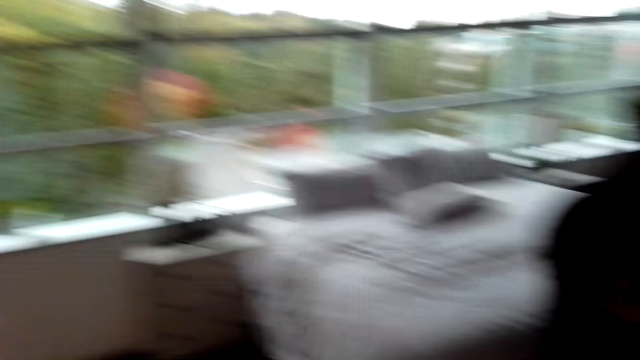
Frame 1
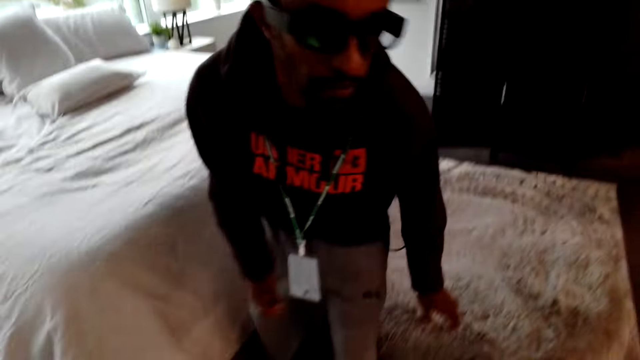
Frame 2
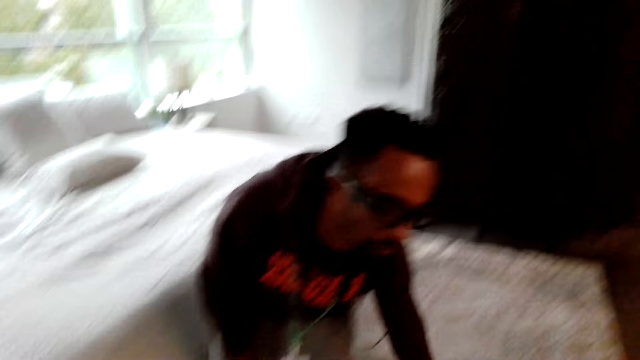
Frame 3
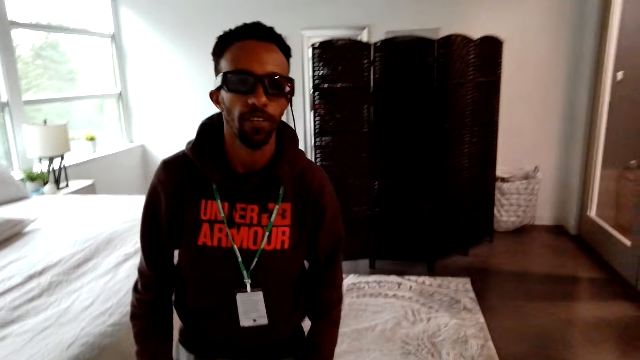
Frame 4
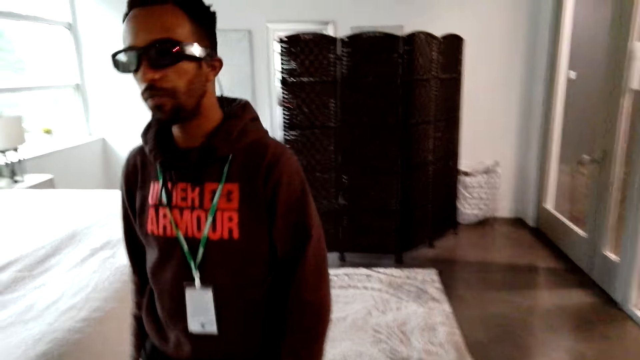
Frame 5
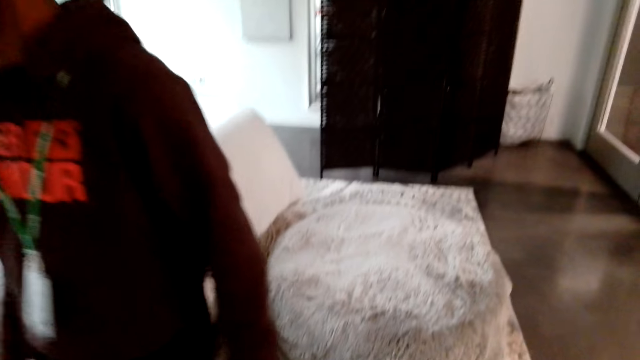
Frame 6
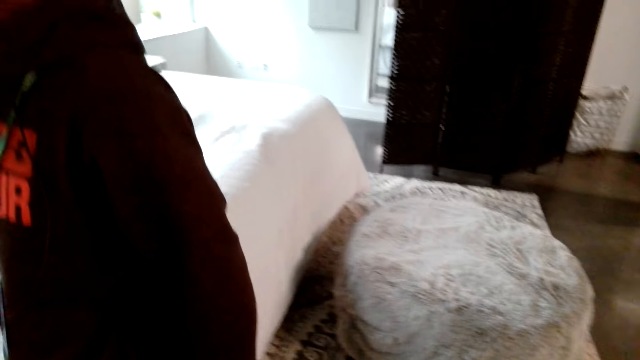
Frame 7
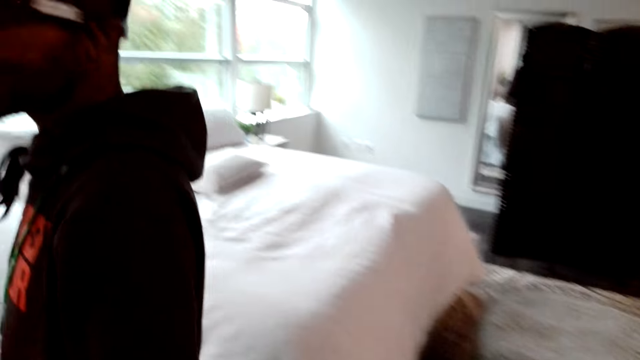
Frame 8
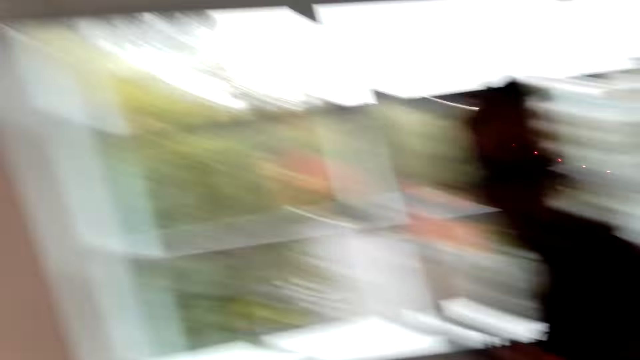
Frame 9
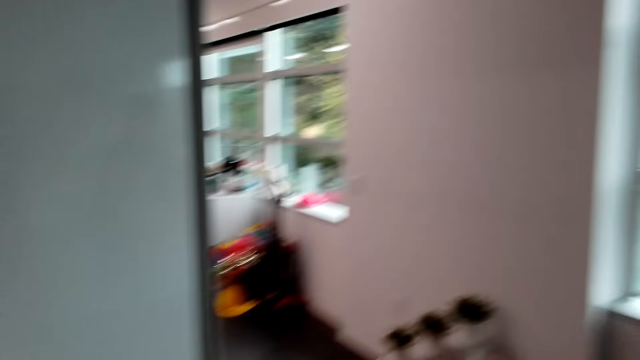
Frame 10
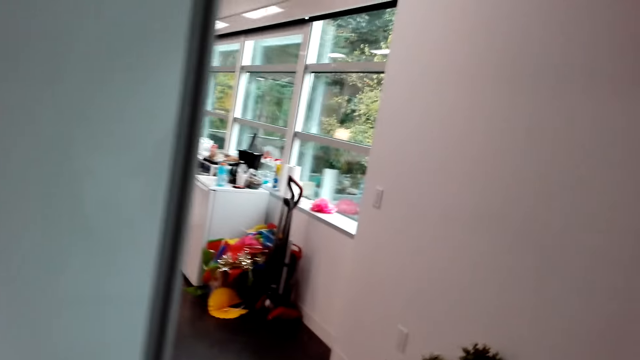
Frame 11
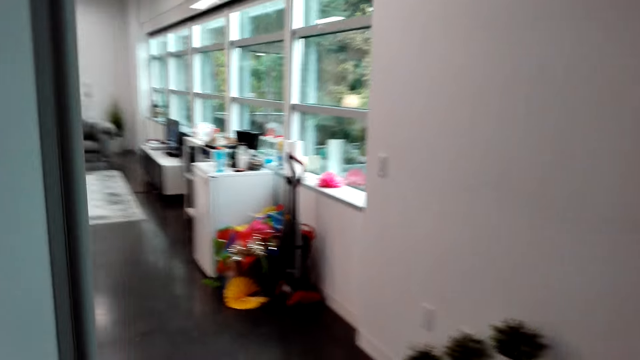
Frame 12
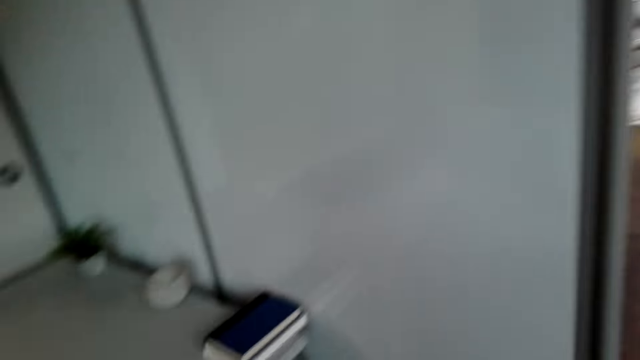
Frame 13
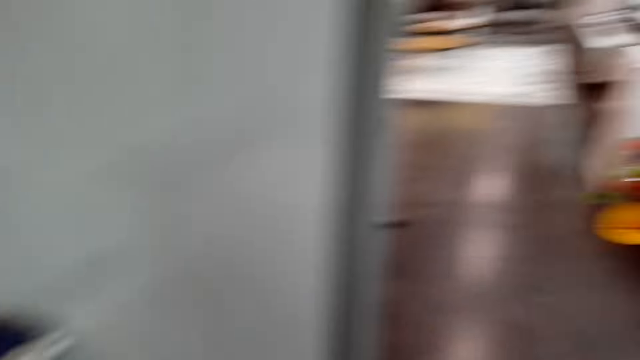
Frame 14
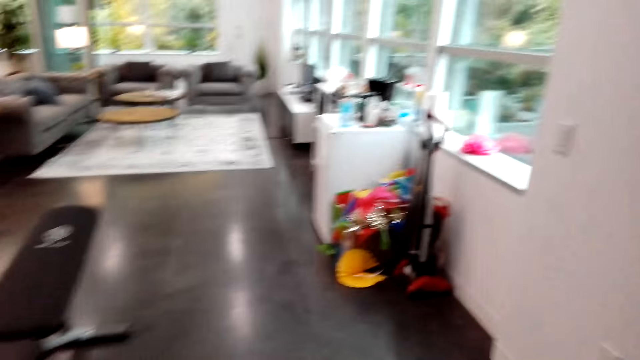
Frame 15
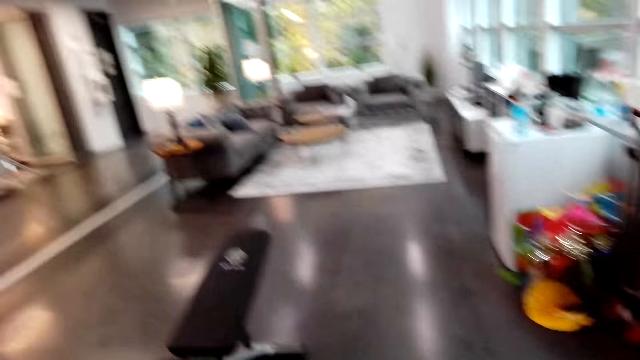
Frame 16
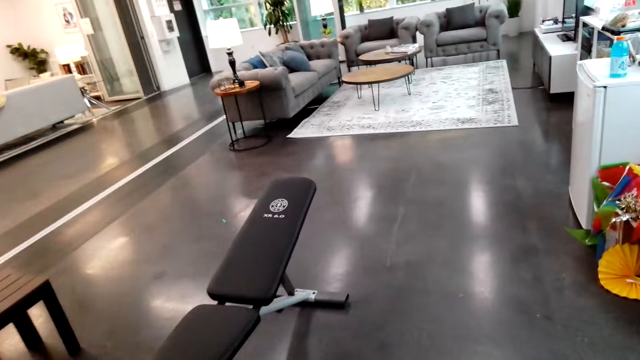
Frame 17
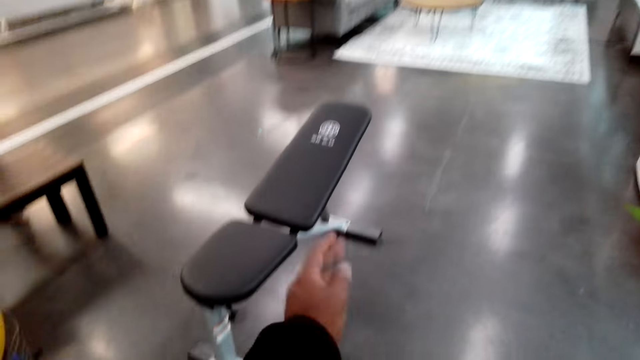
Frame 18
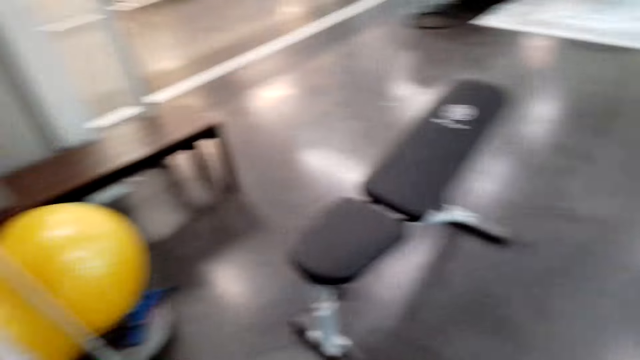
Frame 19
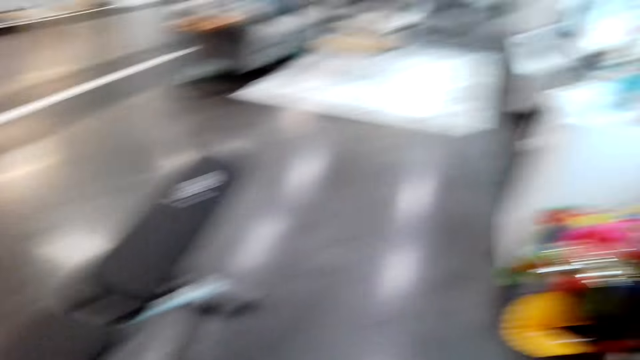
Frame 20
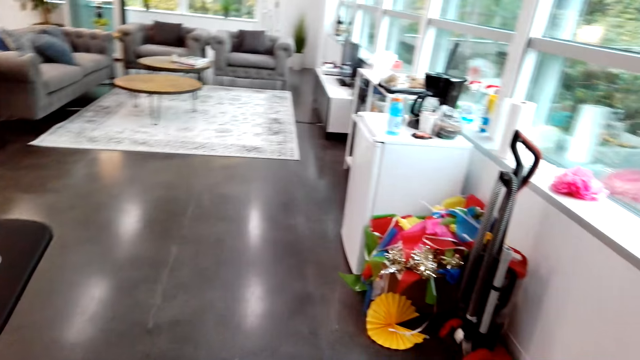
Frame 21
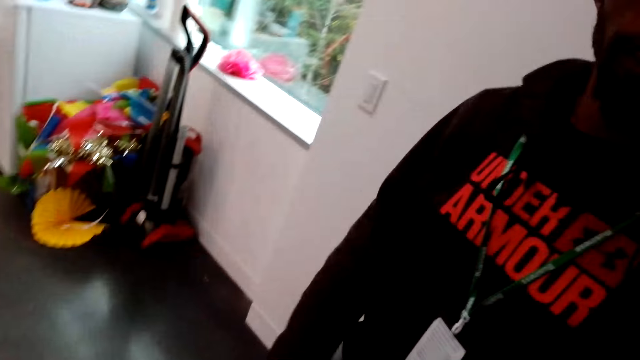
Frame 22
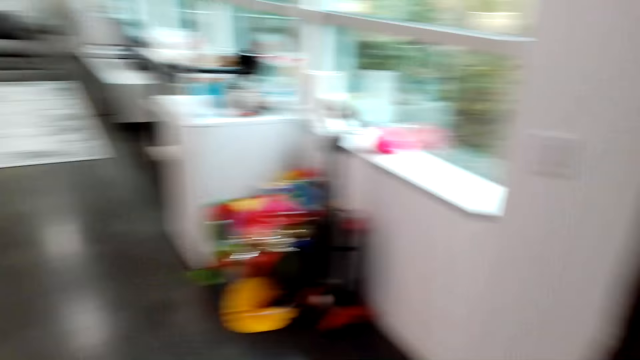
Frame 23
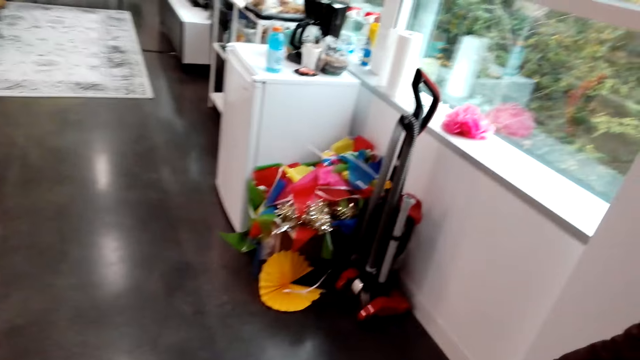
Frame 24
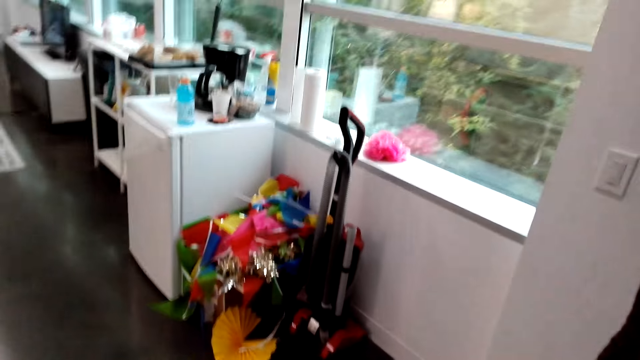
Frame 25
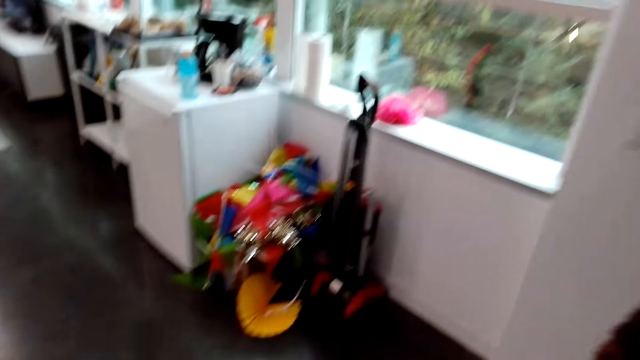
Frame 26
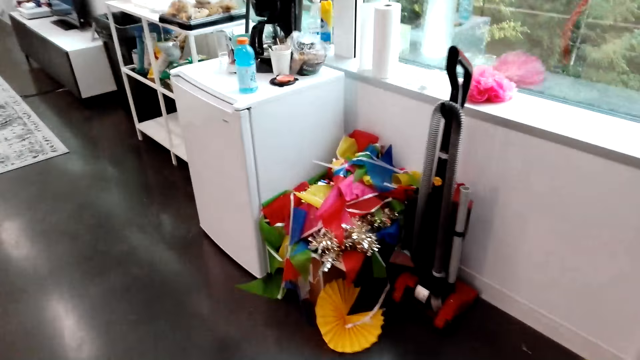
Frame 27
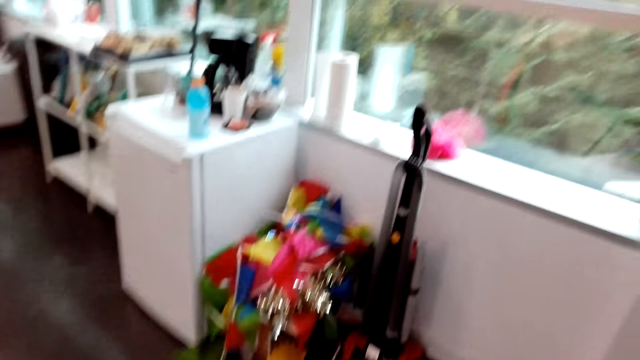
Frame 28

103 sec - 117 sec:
A man presses a chair. The camera wearer looks around. The man touches the bed and walks around the room. The camera wearer walks around. They look around. They use gestures. They look around. The man moves a hand and stands close to the camera wearer.

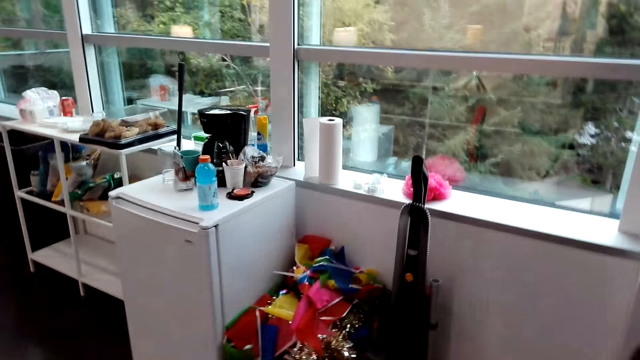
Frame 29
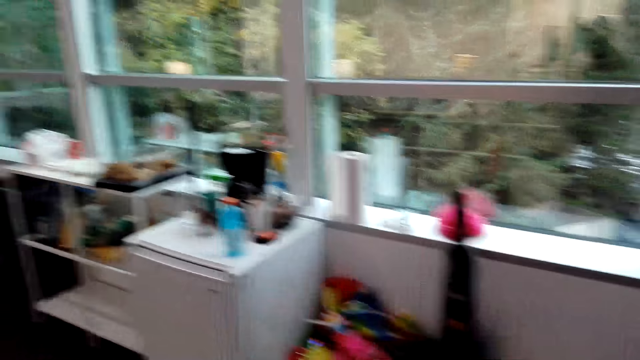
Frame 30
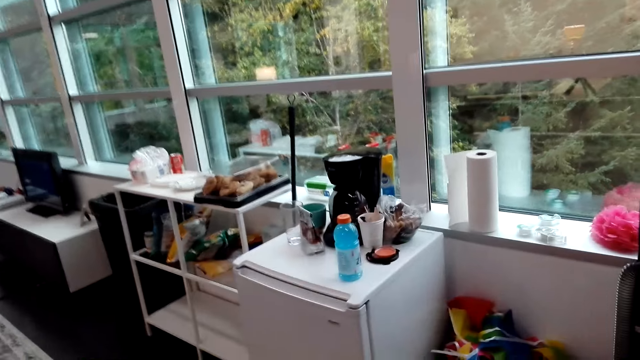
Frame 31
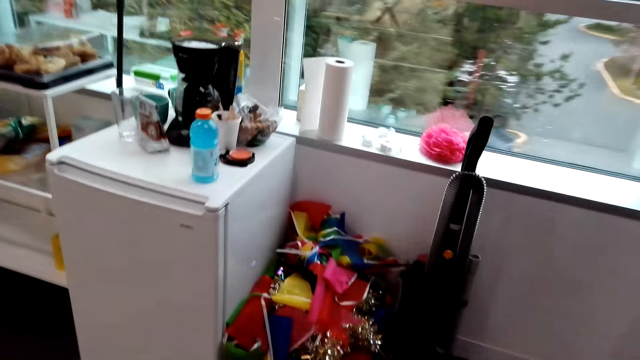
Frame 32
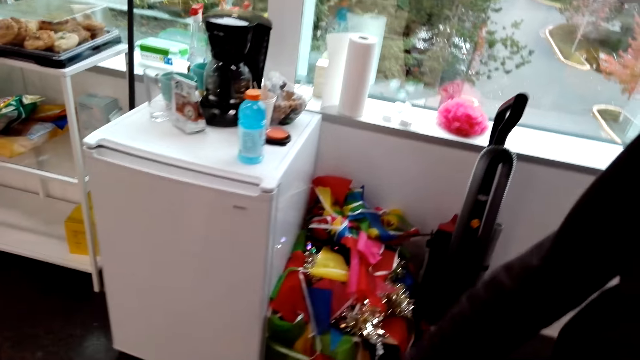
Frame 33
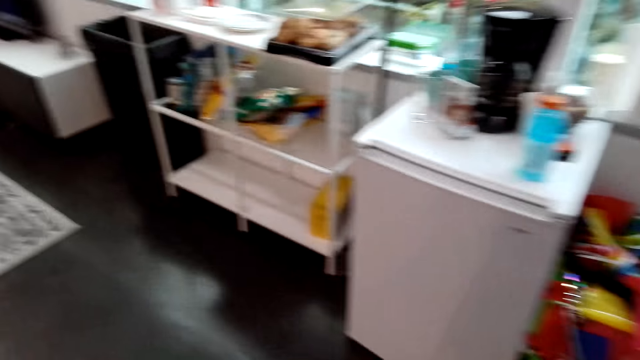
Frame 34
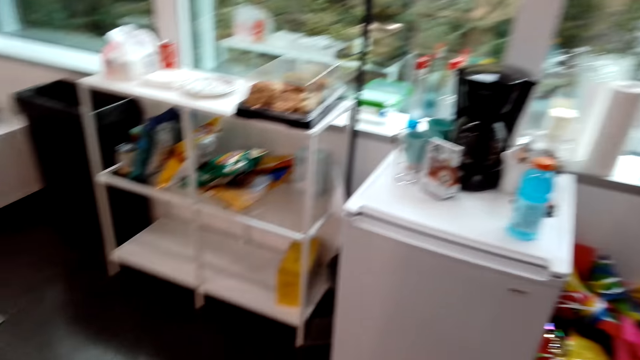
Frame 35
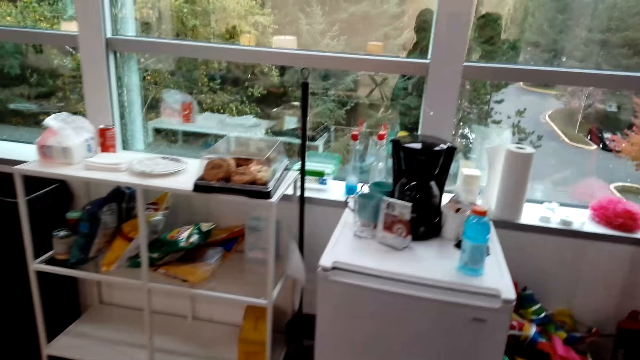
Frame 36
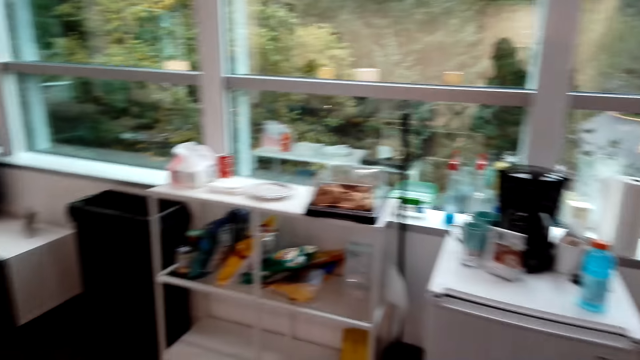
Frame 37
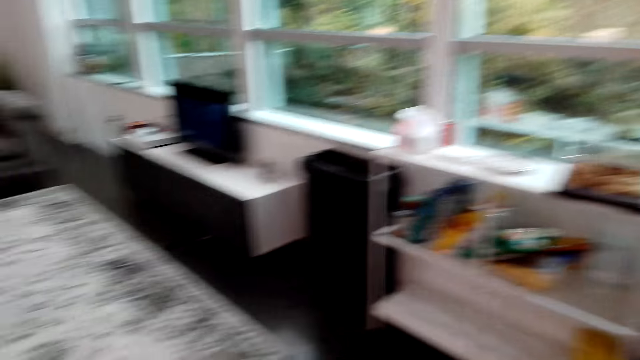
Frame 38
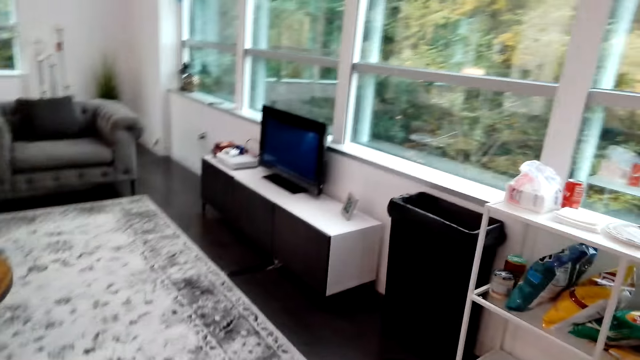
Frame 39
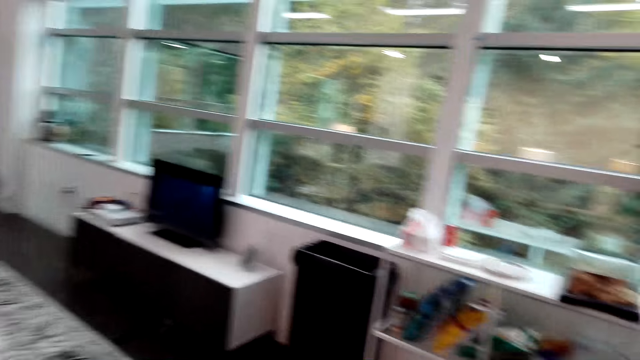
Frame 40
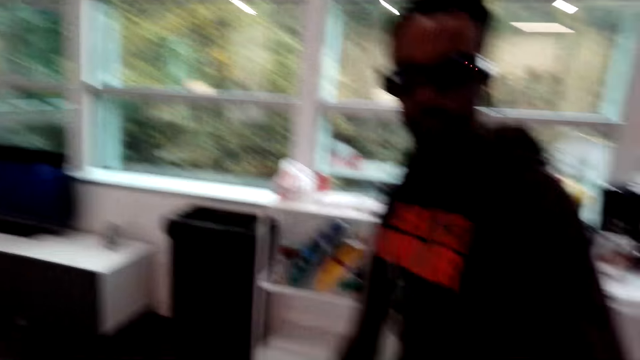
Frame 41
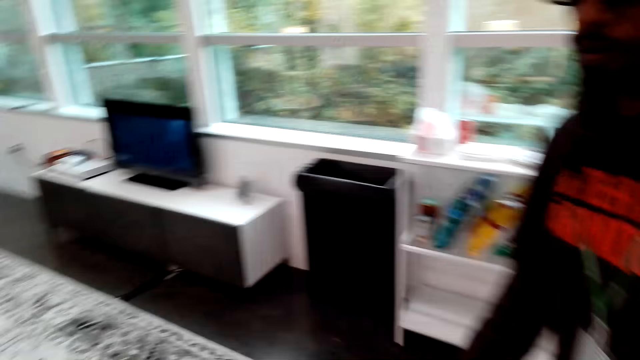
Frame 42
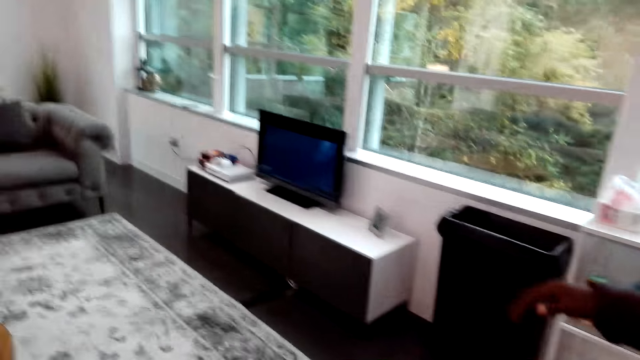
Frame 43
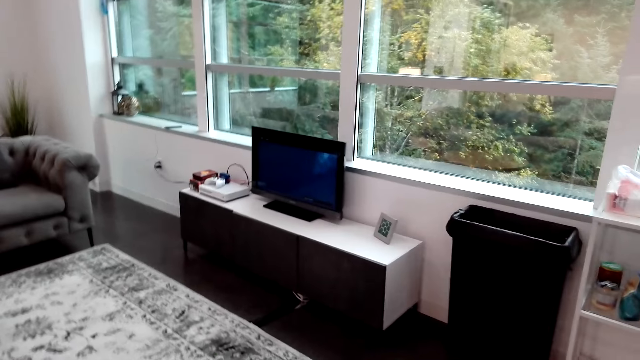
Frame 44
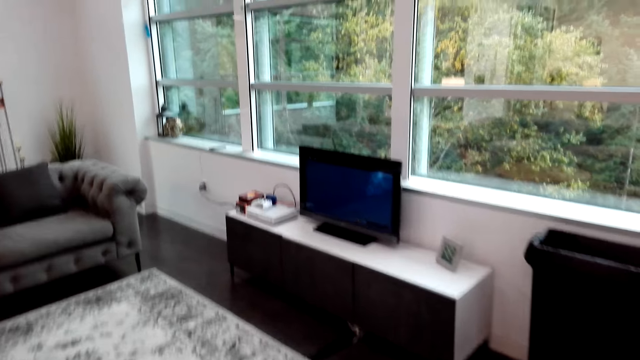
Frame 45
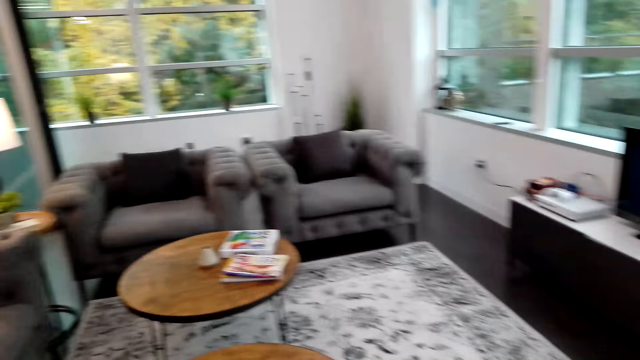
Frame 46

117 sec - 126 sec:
The camera wearer walks around. A man stands close to the camera wearer. The man stands close to the camera wearer again. The camera wearer walks around the room. The man walks around the room and uses gestures.
